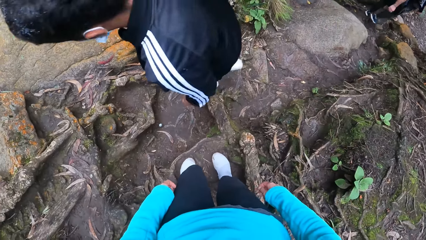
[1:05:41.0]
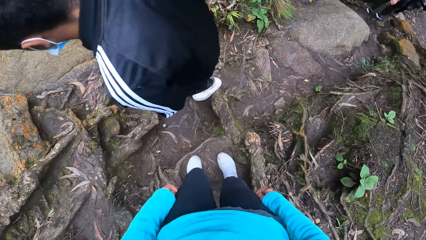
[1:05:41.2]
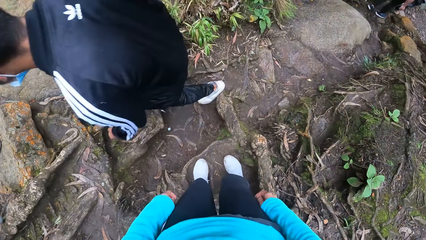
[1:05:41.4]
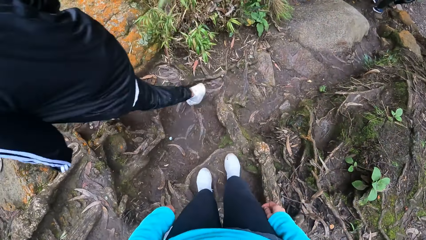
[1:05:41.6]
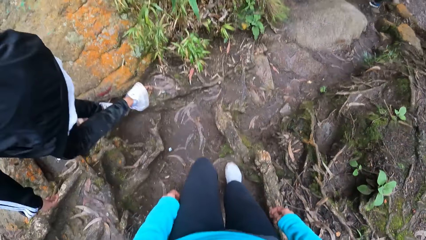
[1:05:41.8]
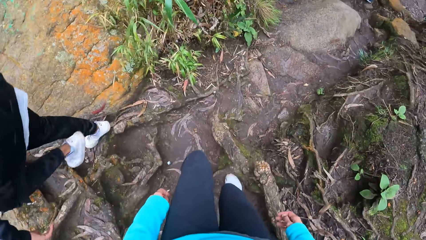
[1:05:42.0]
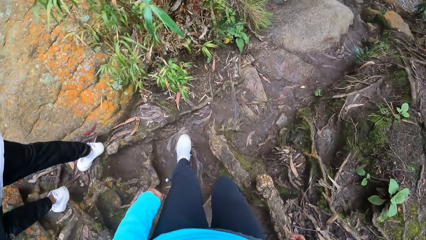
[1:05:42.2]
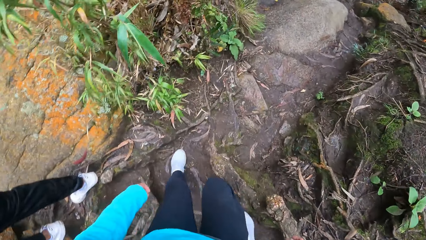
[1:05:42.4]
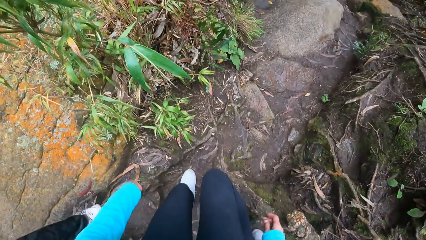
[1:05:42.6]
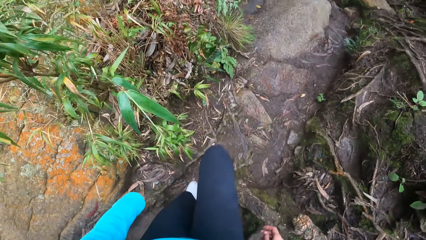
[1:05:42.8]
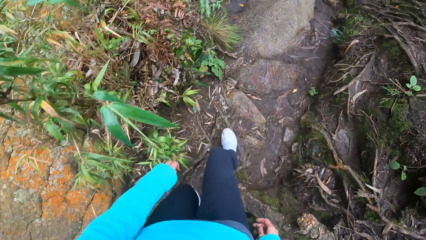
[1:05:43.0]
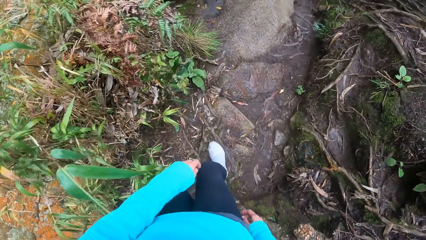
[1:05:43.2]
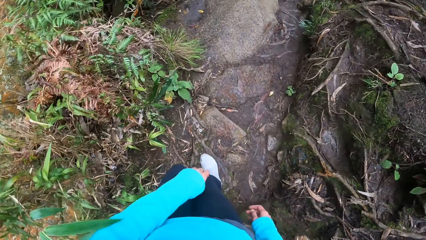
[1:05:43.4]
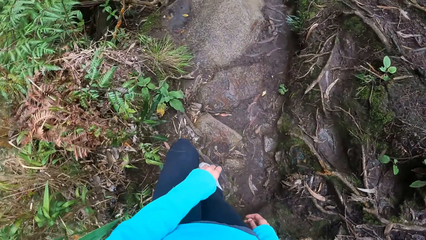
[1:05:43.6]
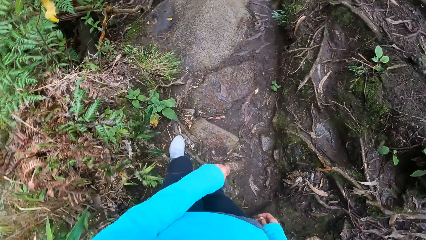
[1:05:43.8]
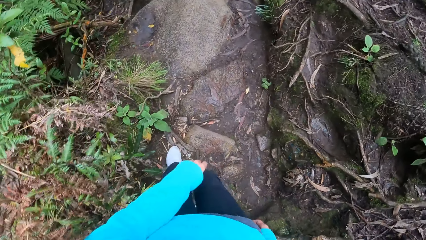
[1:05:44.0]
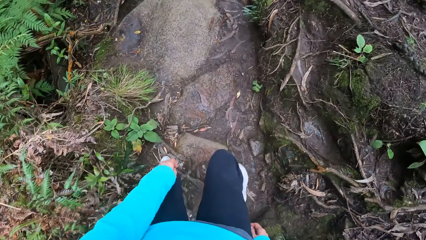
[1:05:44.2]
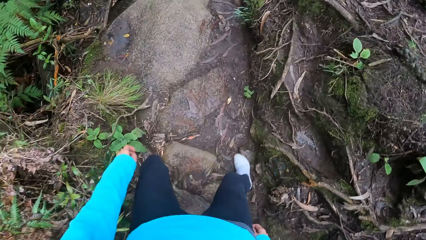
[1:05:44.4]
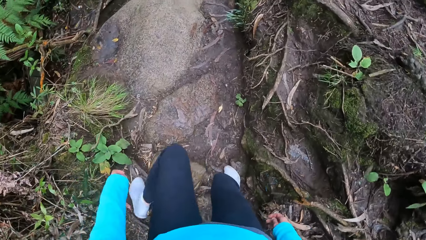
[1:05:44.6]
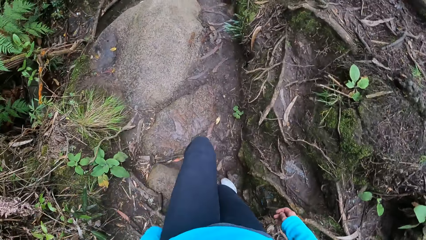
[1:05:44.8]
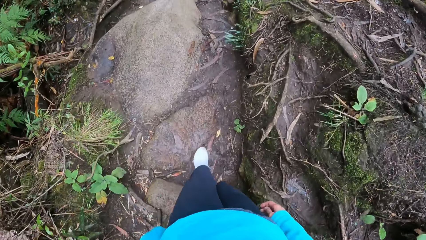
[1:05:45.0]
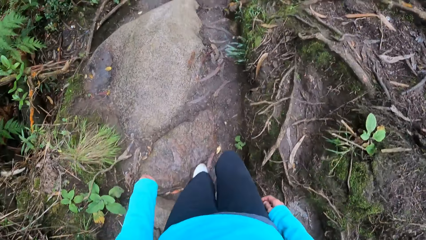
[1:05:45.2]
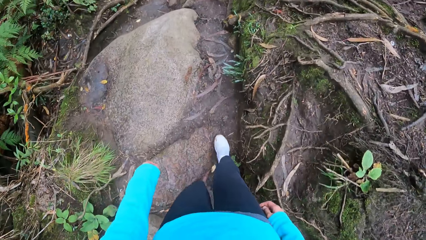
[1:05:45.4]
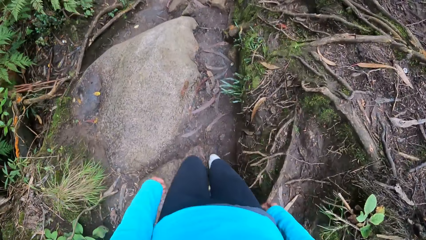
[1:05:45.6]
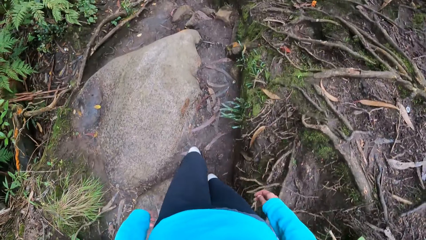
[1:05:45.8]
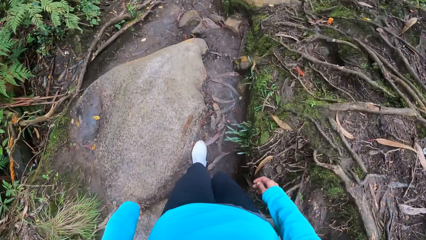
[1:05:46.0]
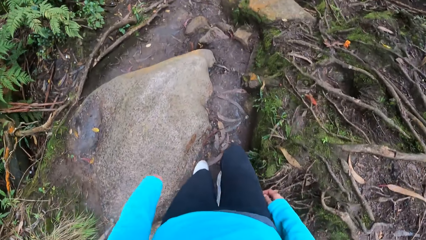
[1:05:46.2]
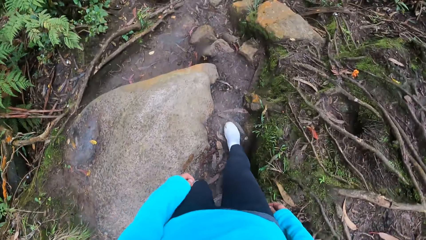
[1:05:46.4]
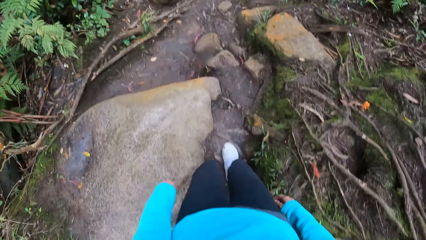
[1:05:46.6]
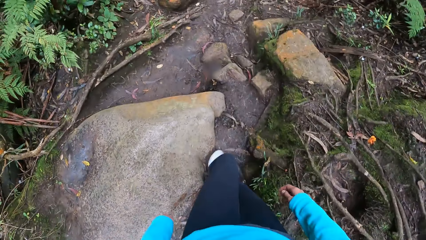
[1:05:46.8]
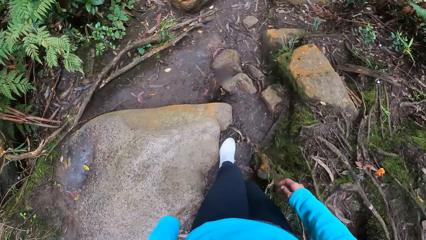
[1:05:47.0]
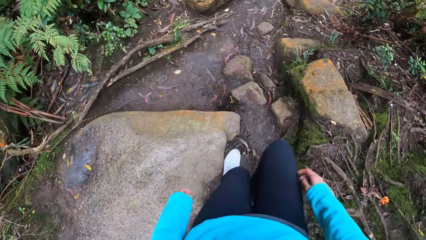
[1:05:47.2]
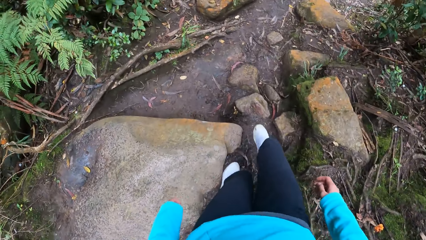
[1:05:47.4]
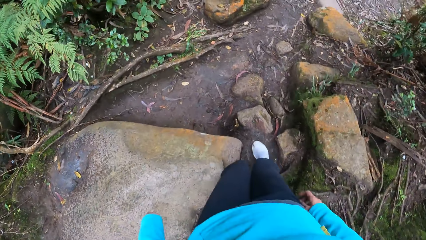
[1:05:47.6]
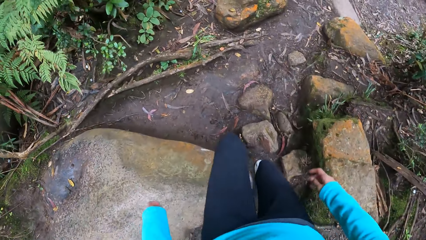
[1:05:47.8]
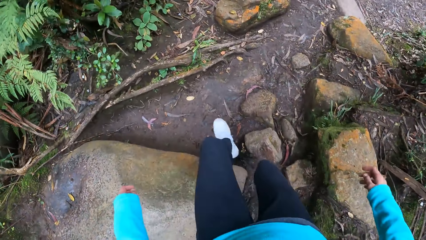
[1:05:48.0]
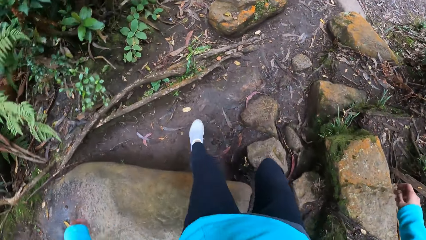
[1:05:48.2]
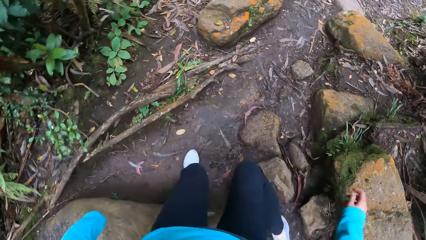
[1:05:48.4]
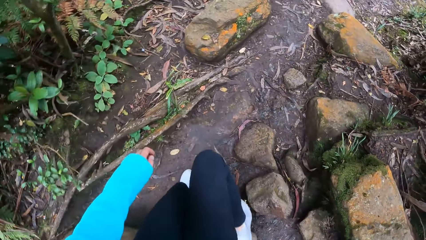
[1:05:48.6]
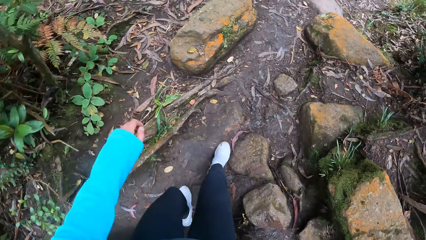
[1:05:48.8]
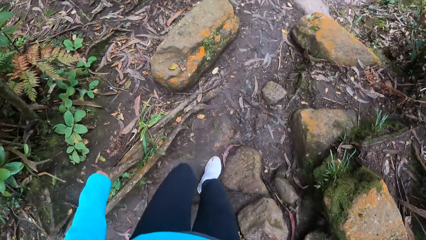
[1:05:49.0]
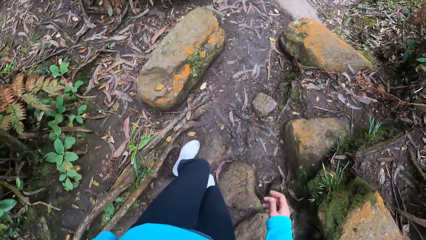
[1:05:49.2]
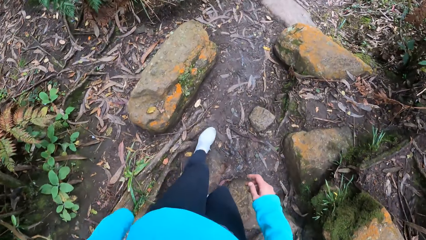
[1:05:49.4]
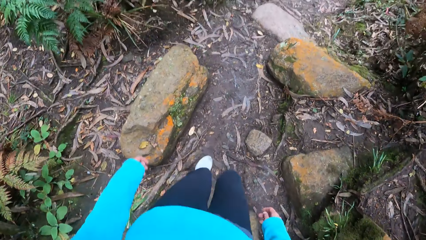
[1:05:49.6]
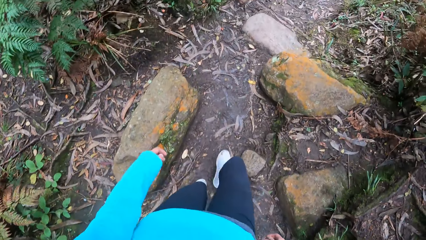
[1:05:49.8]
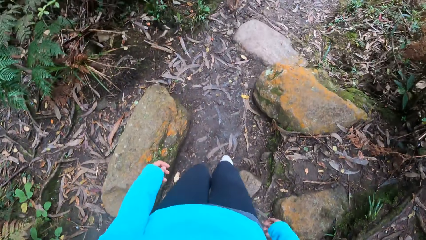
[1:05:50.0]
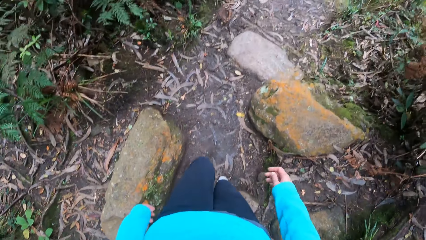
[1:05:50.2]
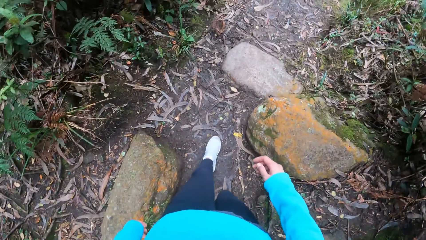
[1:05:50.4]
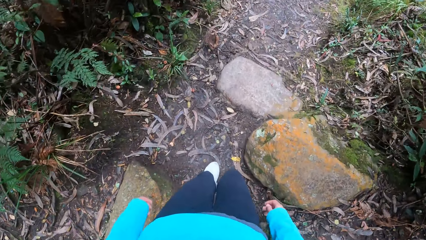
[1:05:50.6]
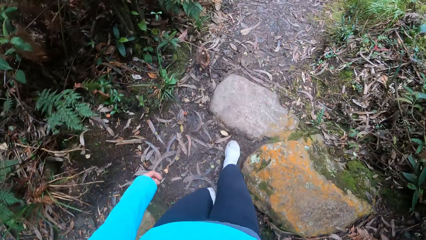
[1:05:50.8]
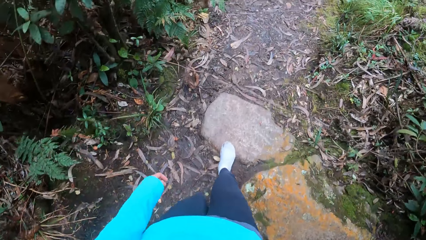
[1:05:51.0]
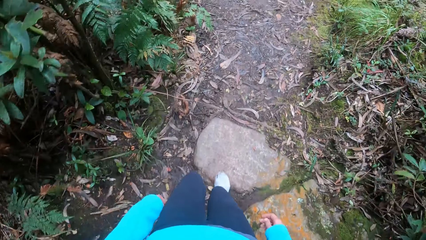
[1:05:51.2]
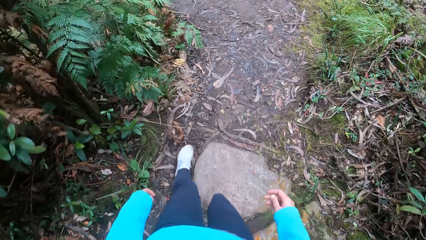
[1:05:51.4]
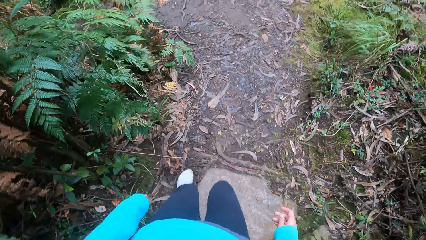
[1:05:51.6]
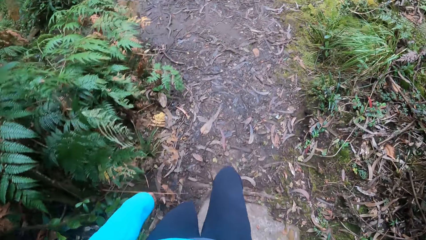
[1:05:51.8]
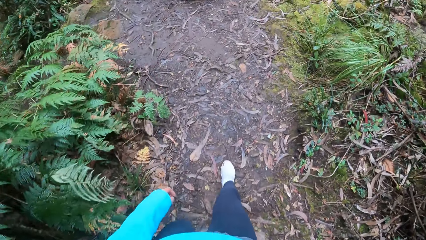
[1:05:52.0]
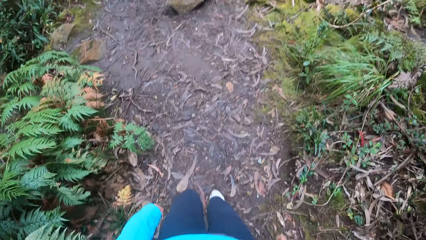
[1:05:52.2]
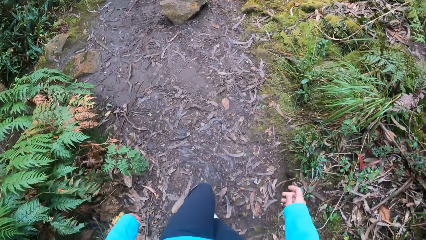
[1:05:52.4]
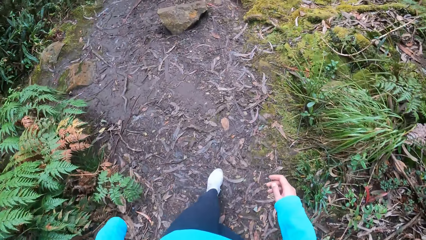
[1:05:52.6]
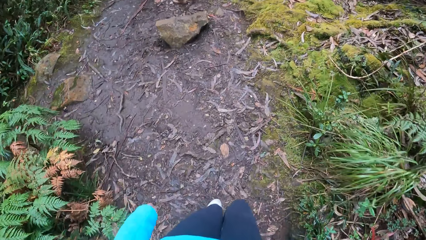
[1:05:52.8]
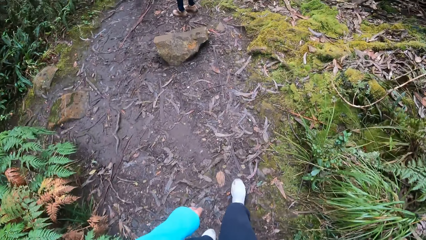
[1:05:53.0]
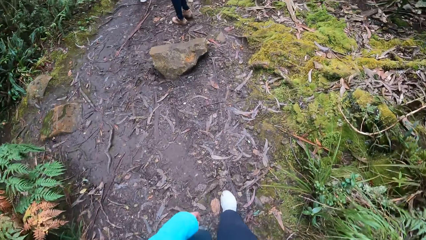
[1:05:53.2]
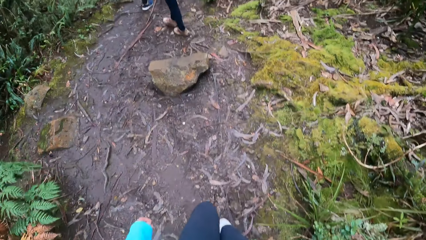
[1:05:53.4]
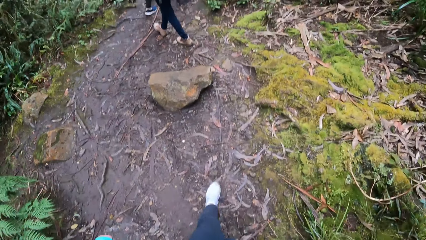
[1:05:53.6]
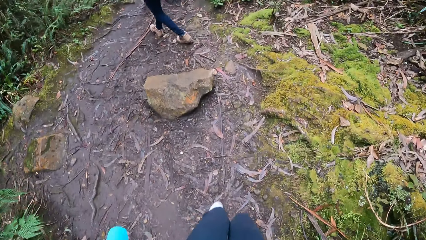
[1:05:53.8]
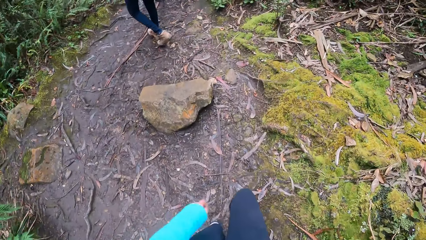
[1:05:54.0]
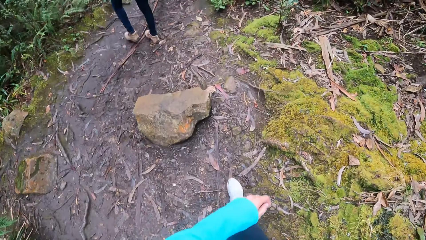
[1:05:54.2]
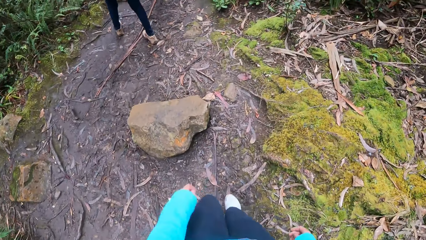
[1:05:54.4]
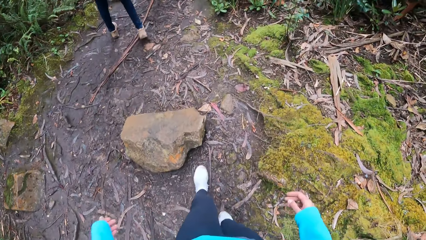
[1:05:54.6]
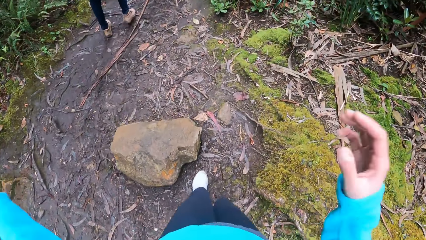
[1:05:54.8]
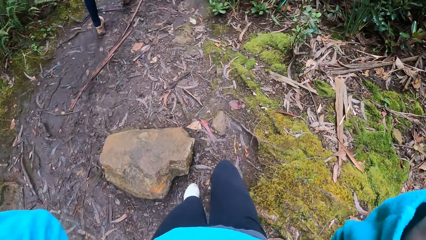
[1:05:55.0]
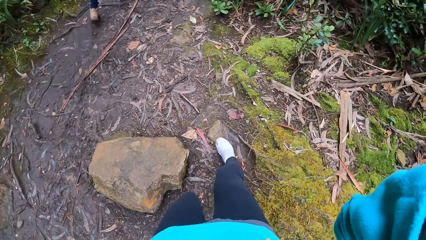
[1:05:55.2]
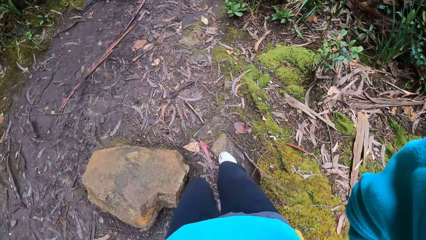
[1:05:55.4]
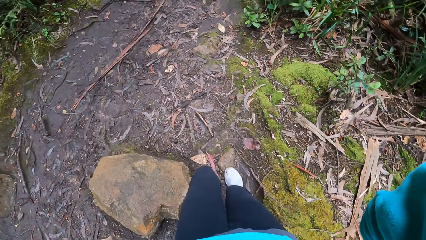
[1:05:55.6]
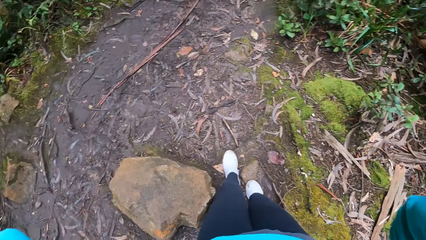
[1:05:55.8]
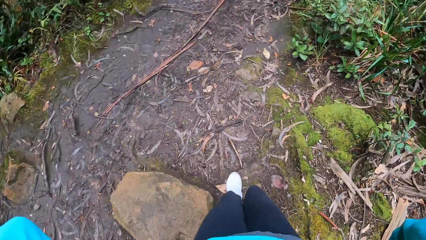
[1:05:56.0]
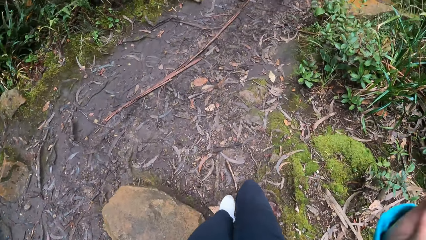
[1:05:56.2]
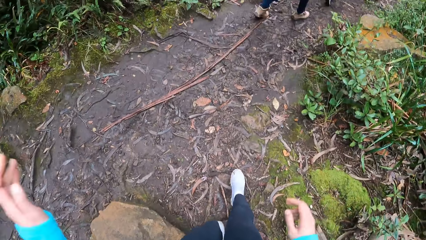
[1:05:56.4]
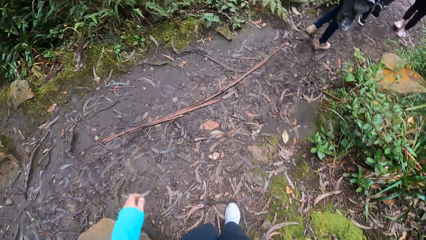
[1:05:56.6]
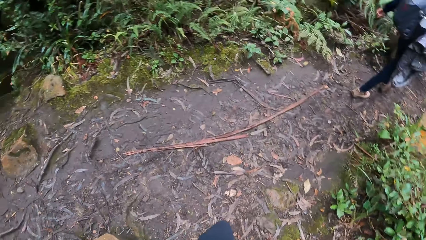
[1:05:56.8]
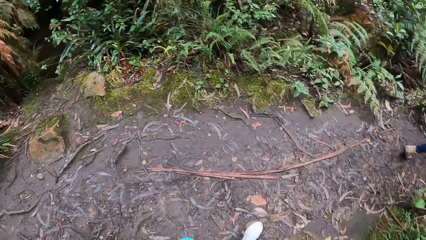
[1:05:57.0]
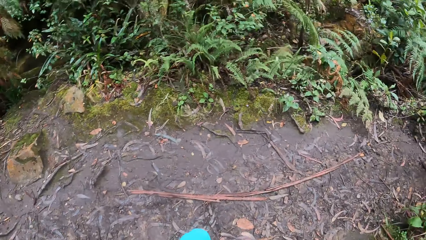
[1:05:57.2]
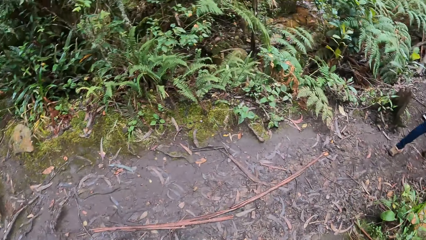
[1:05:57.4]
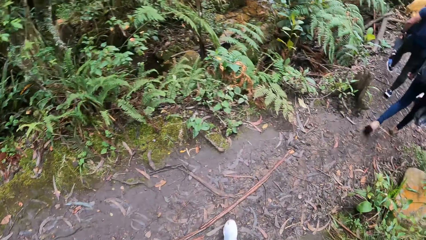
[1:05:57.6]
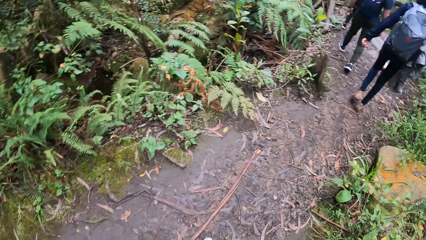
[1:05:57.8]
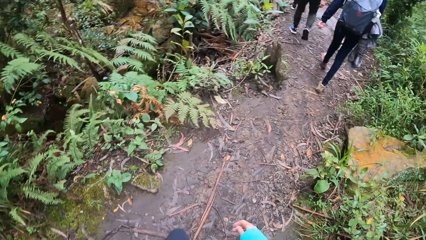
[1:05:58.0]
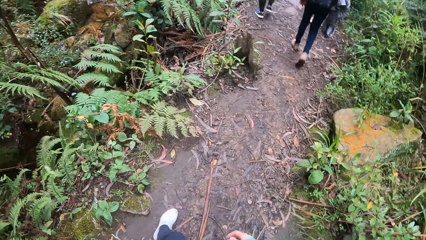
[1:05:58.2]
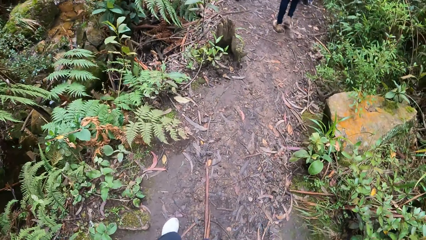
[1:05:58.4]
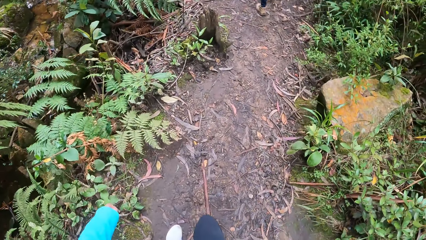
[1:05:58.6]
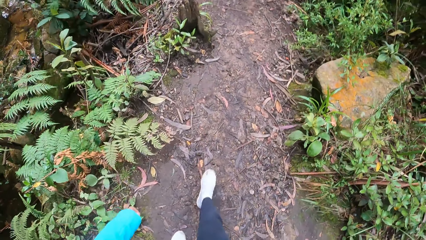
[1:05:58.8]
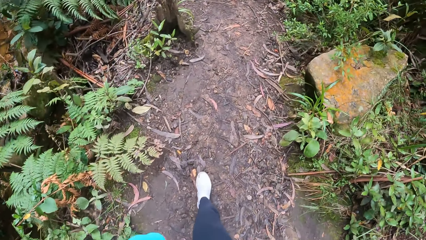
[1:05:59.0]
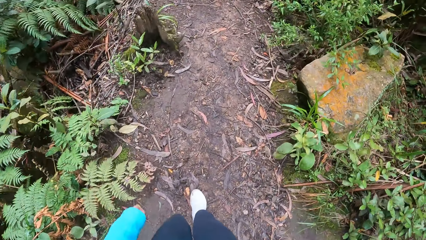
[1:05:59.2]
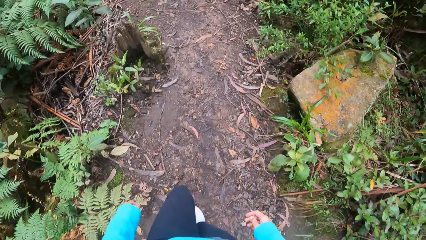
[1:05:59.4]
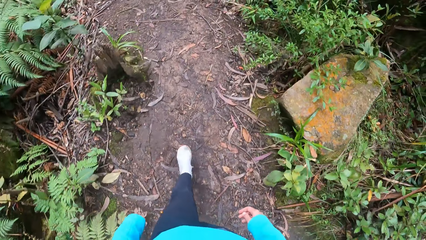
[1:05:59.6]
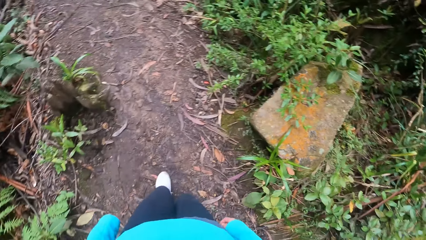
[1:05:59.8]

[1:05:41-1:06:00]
The camera wearer walks down the path in the forest. She touches the camera on her head with her hands.
